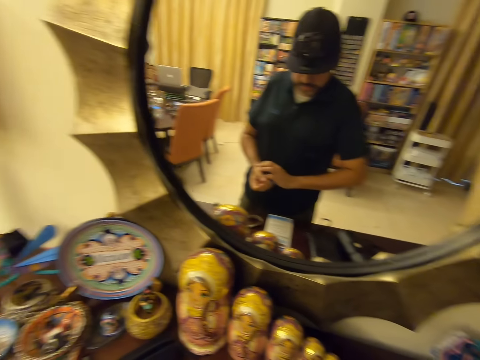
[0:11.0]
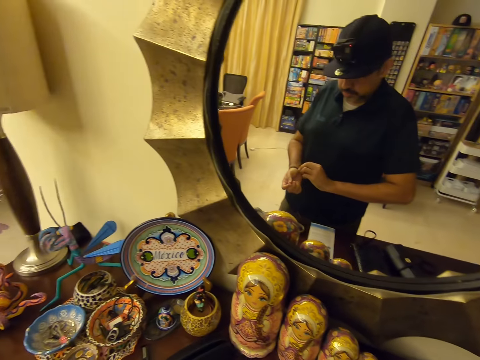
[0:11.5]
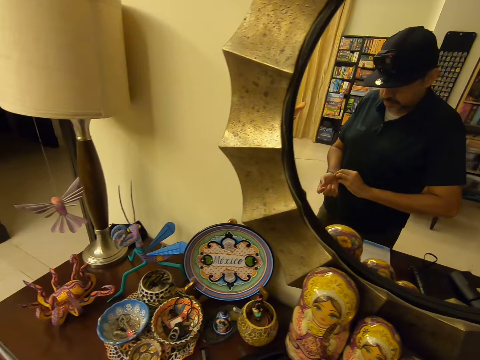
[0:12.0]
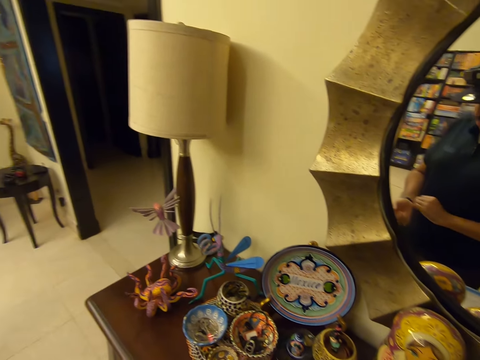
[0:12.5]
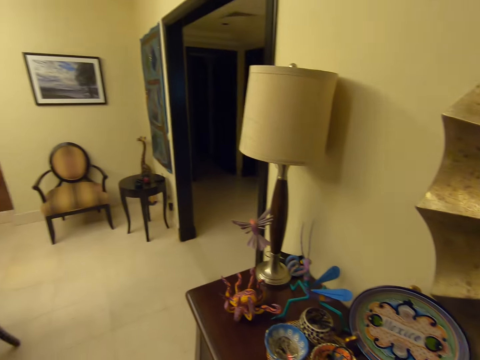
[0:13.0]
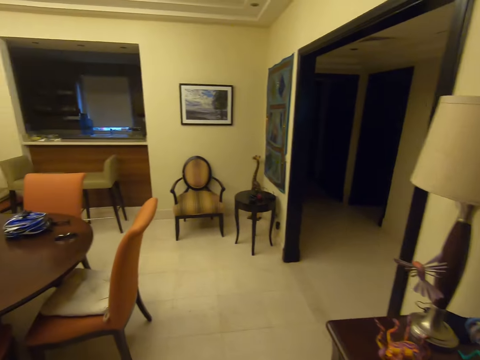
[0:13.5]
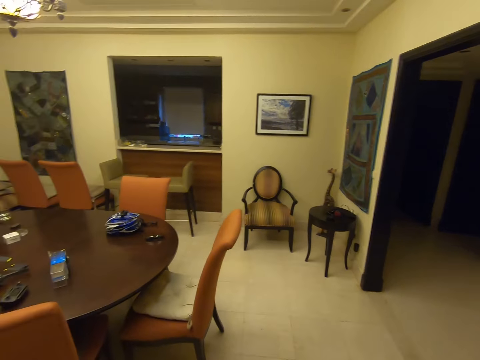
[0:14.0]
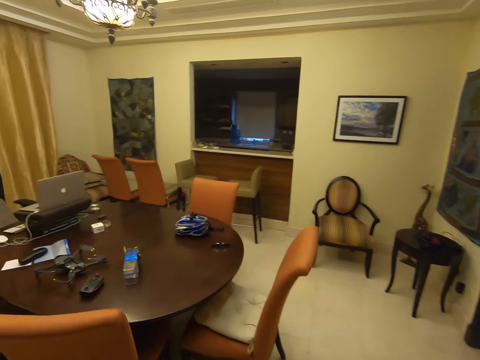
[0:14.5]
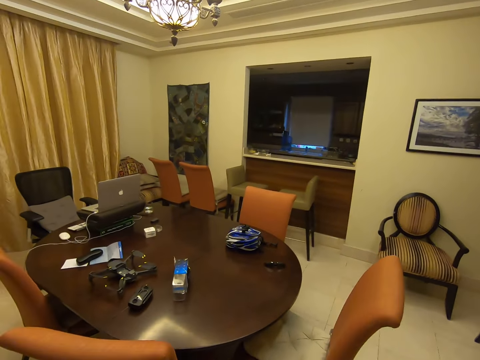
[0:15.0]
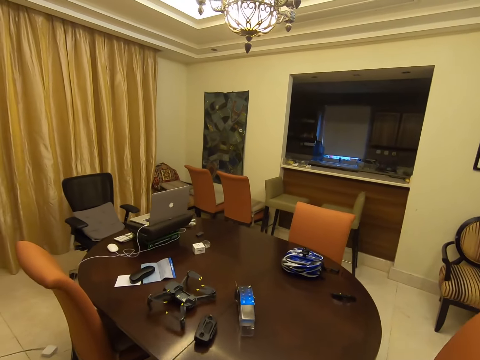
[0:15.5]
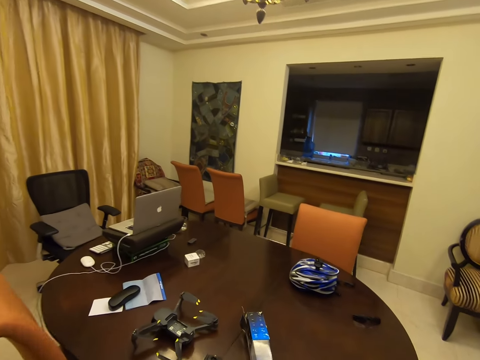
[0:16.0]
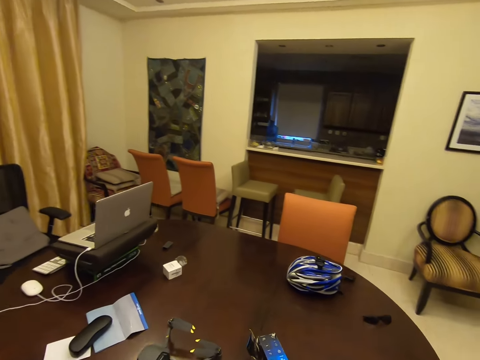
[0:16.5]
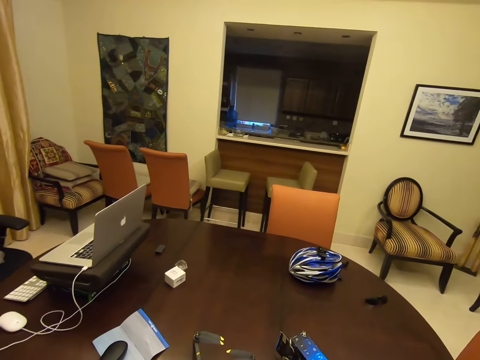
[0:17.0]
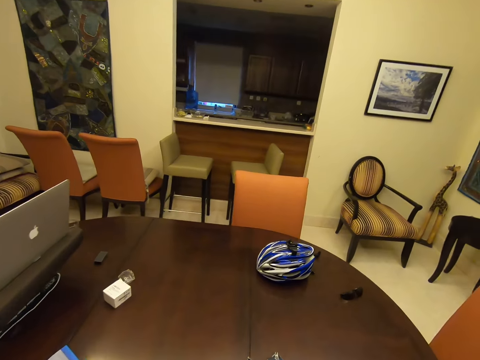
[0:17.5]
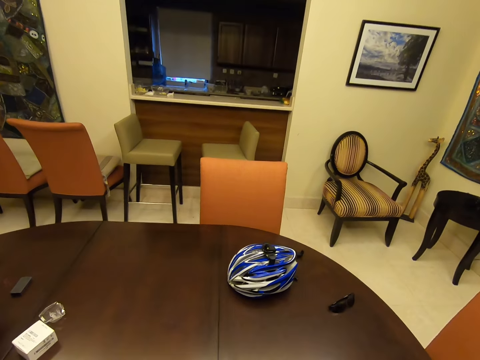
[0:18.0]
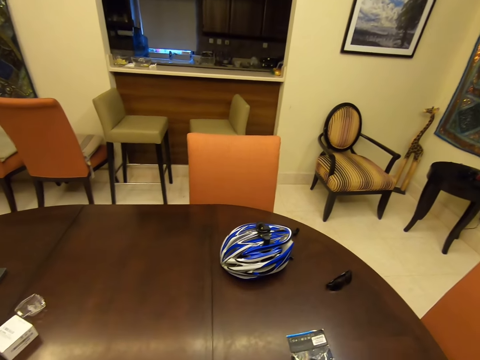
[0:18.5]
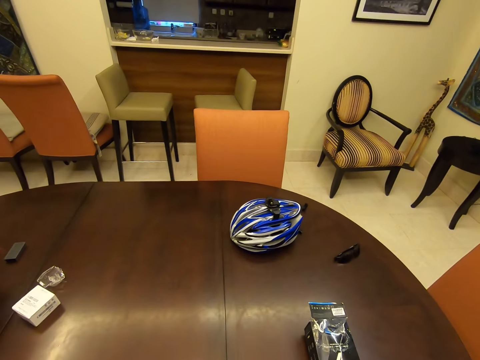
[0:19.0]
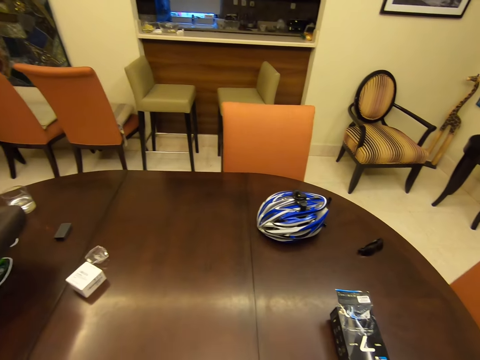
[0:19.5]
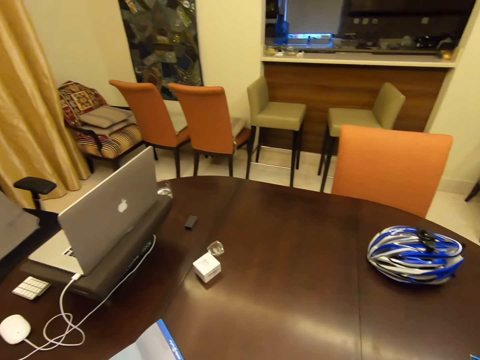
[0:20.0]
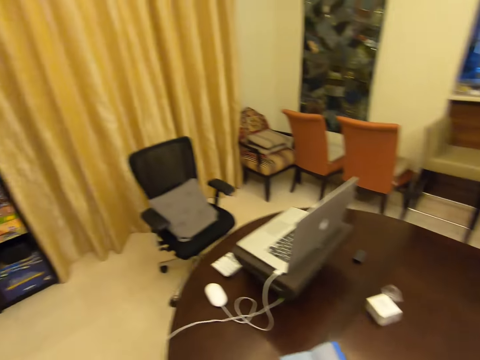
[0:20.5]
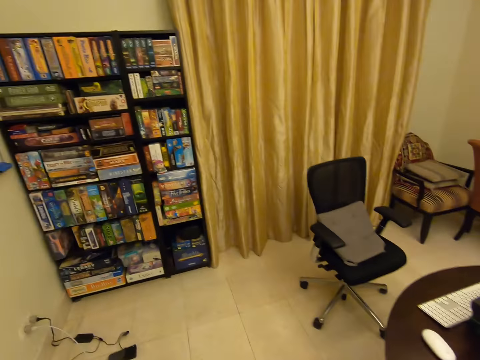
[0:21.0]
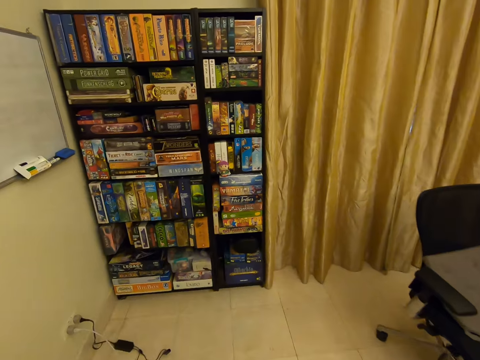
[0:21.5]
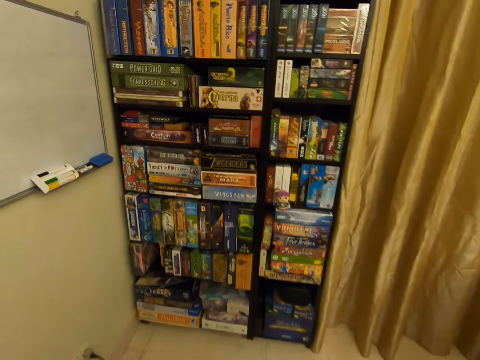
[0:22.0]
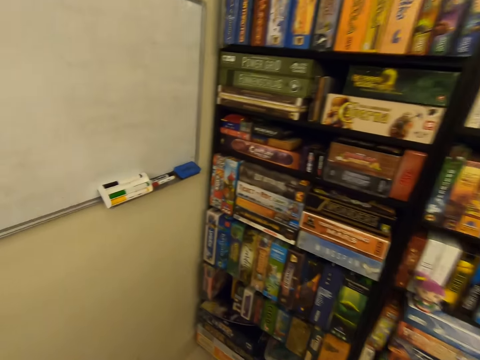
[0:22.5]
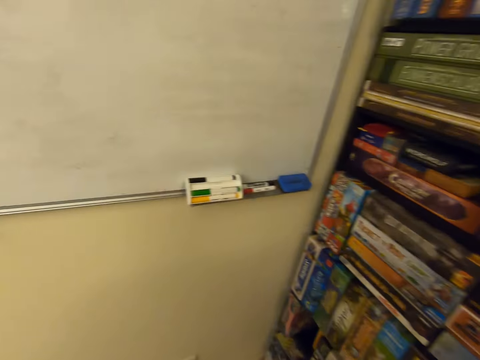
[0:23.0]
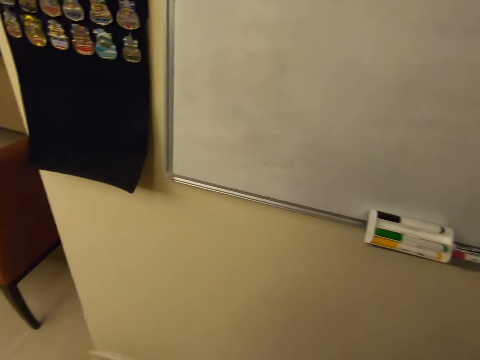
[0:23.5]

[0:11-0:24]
The camera wearer wears the watch. They walk towards the table. They turn around.

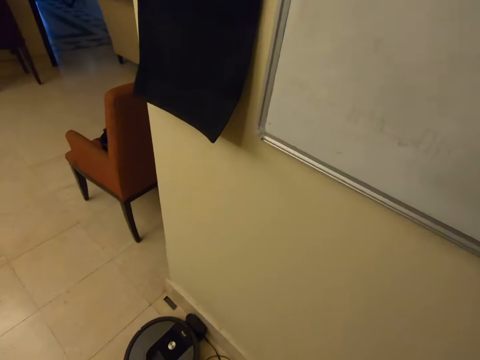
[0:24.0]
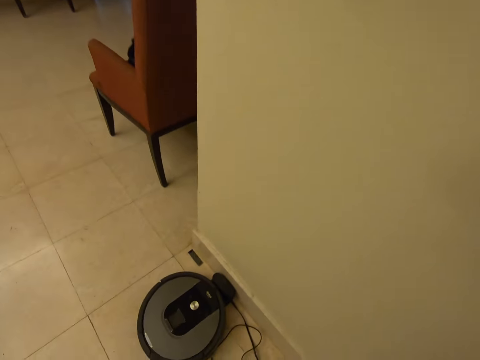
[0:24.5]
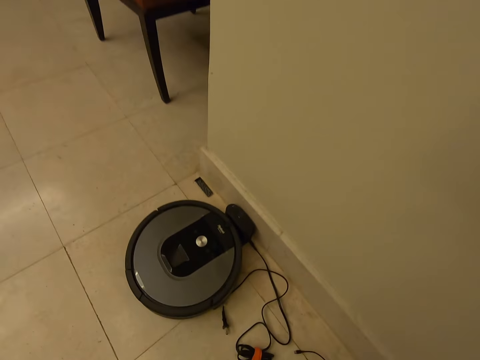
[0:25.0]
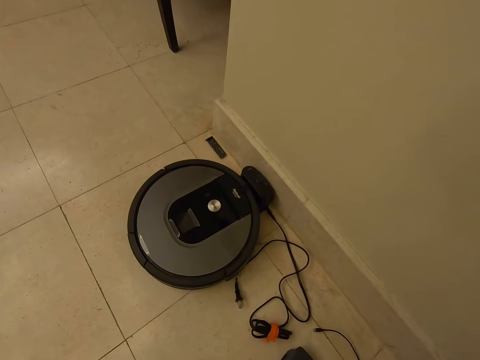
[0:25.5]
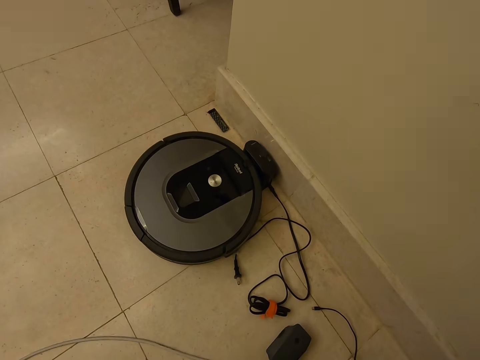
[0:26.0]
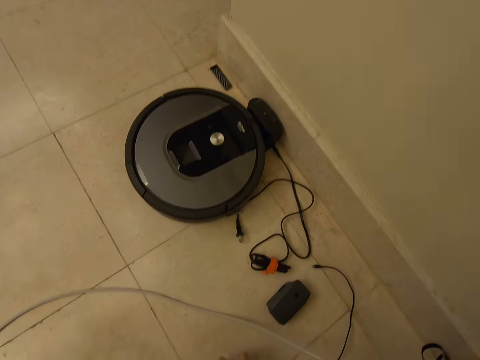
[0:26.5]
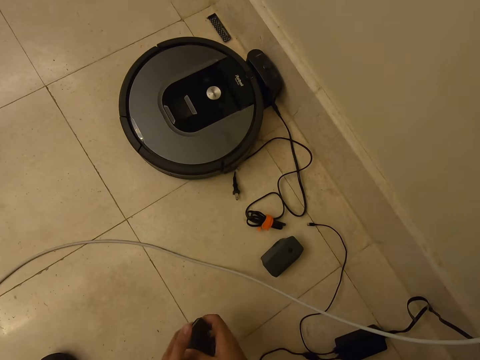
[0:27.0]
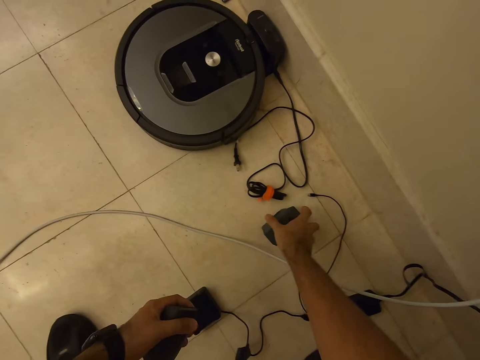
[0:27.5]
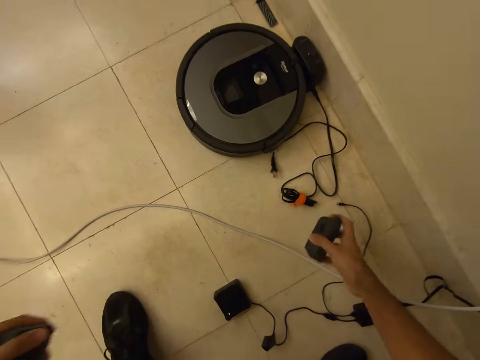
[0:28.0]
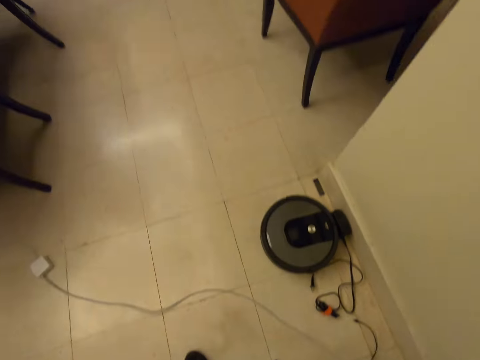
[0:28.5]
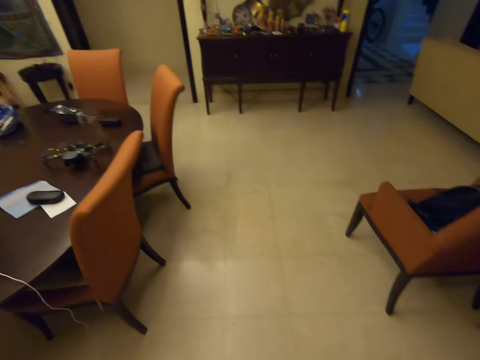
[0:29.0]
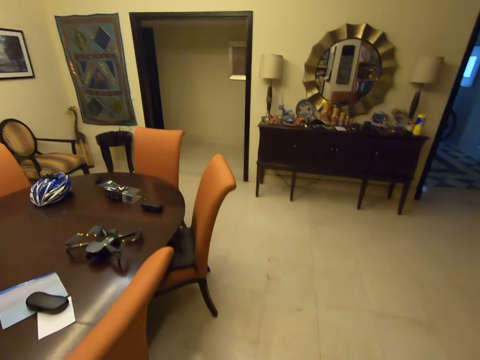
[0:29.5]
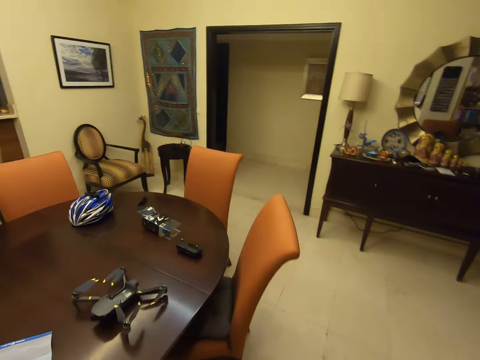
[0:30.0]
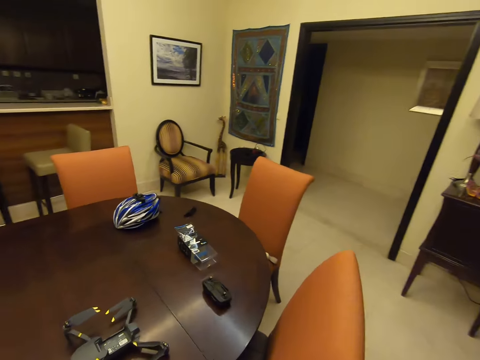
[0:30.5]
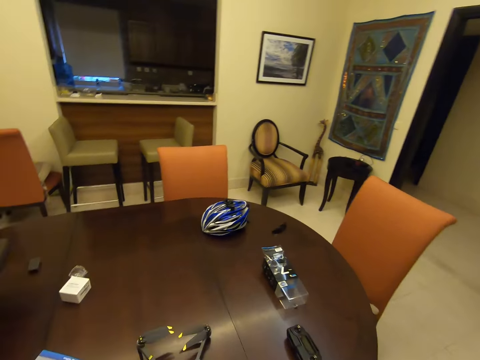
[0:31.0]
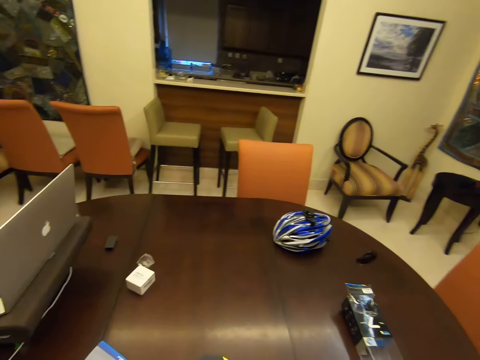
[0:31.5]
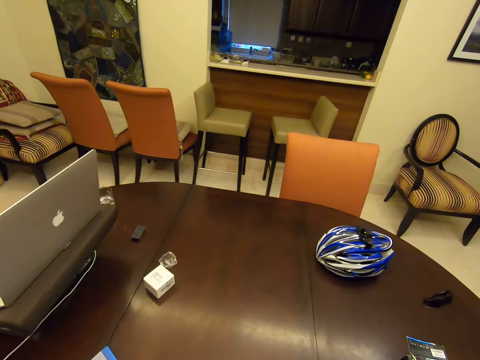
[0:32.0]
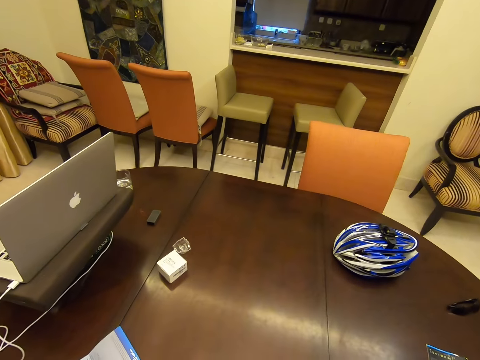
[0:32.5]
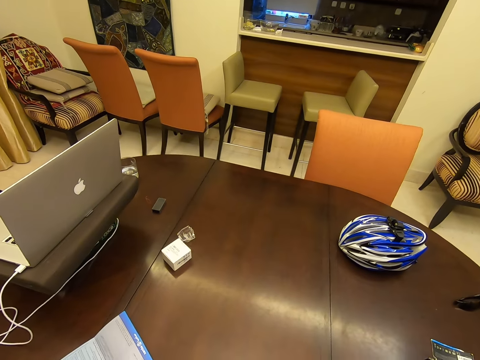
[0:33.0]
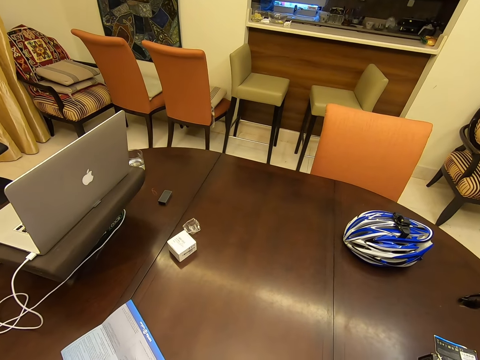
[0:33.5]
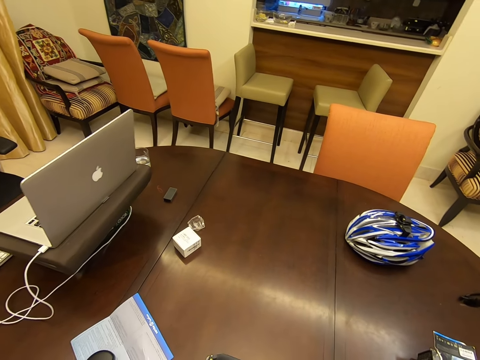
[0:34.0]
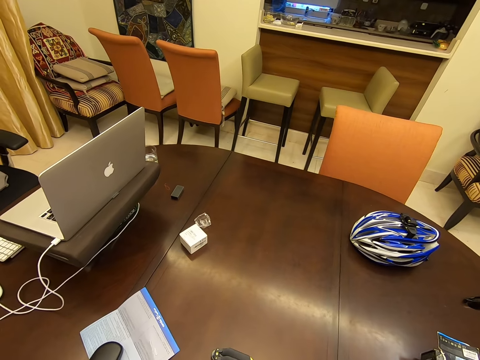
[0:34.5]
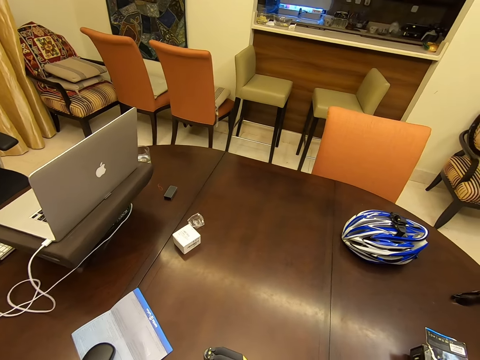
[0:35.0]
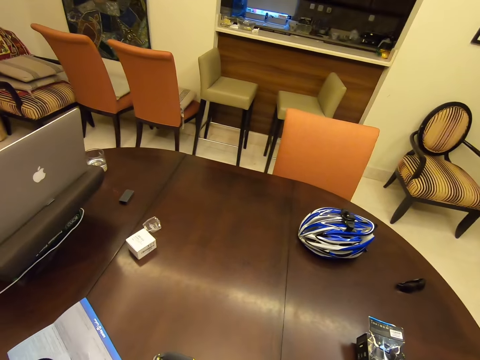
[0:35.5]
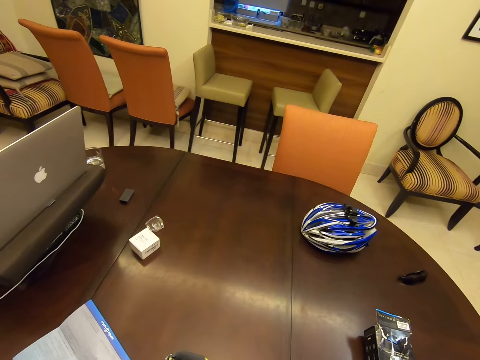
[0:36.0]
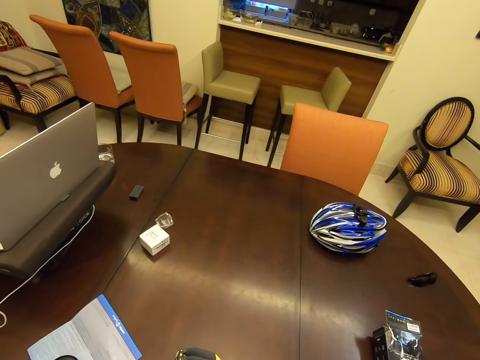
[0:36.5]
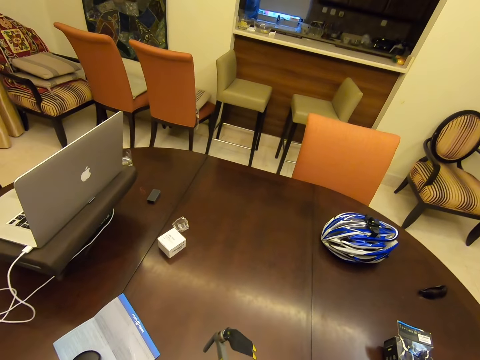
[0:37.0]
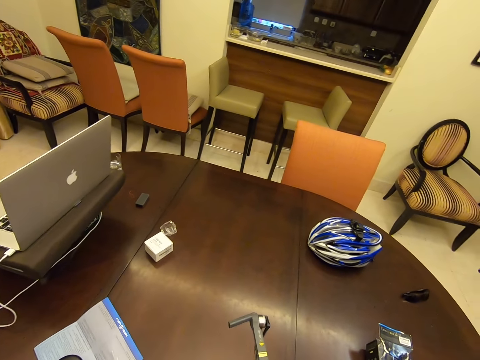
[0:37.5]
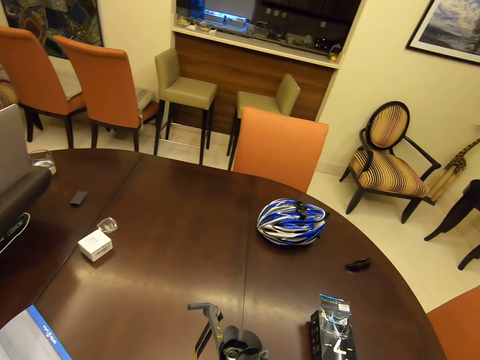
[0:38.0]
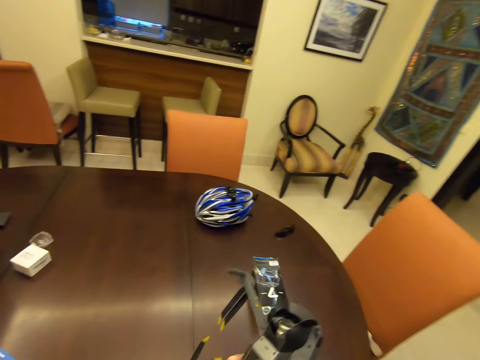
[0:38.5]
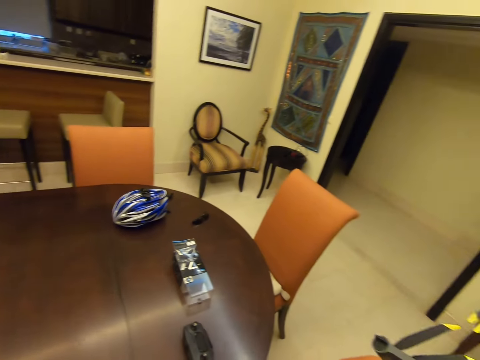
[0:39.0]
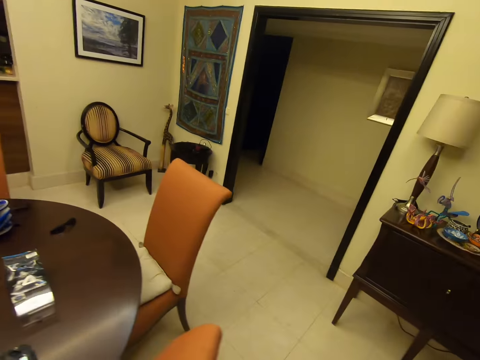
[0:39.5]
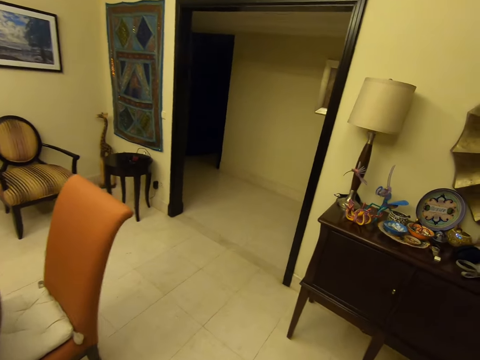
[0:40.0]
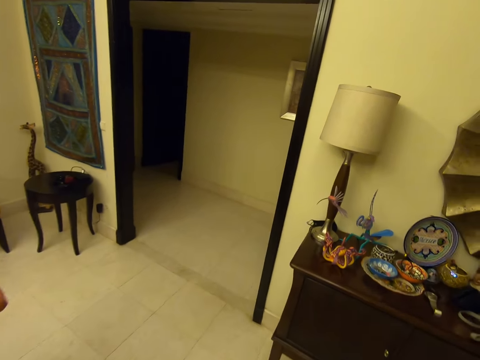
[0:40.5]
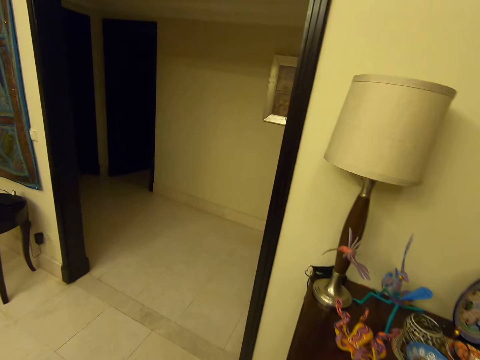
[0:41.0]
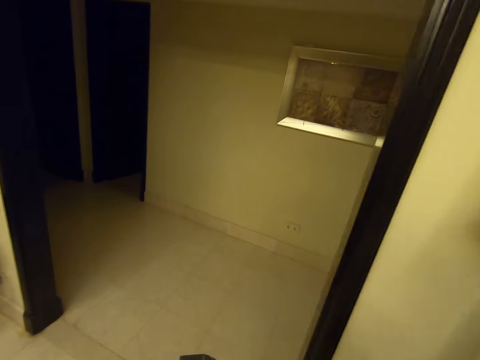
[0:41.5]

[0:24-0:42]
The camera wearer picks up the batteries. They walk. They look at the table. They pick up the drone. They walk.
